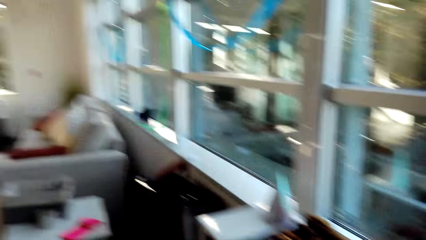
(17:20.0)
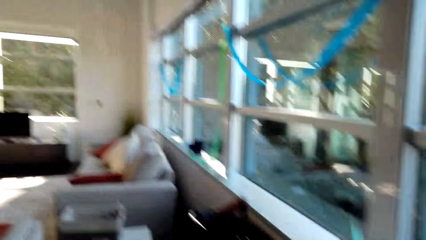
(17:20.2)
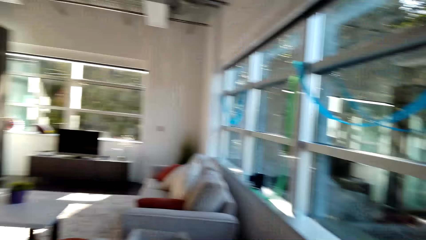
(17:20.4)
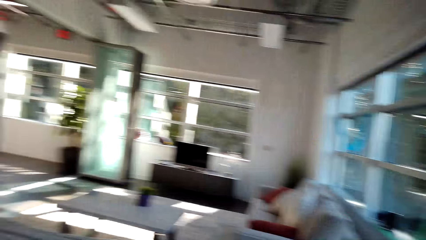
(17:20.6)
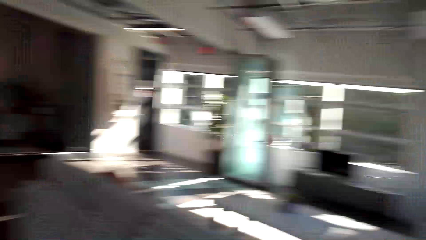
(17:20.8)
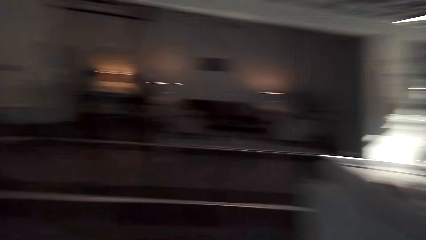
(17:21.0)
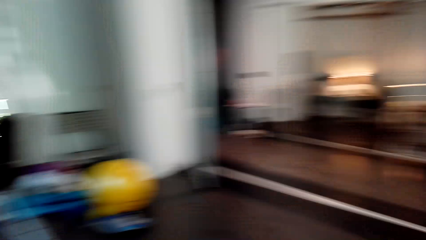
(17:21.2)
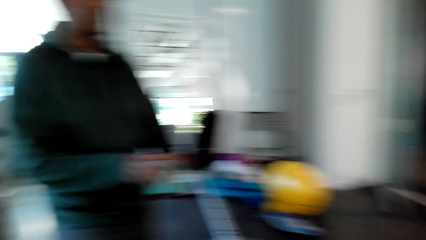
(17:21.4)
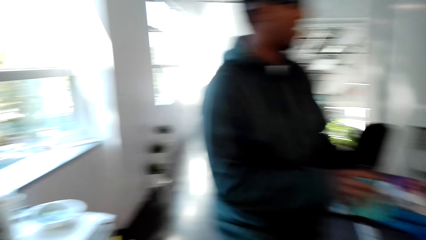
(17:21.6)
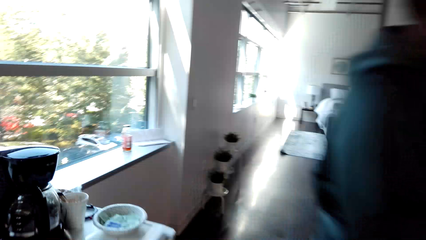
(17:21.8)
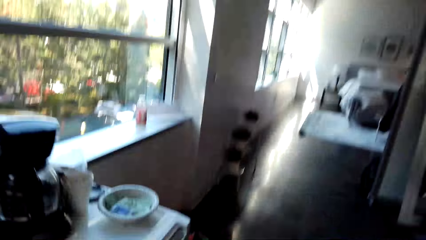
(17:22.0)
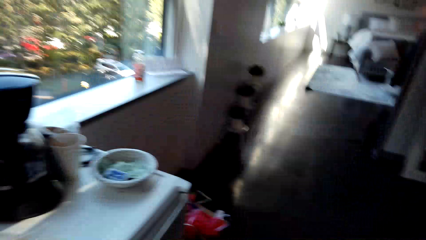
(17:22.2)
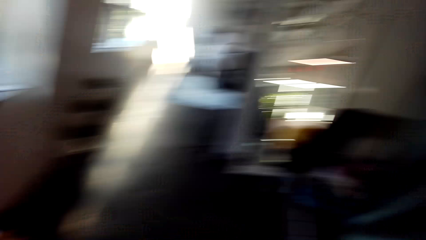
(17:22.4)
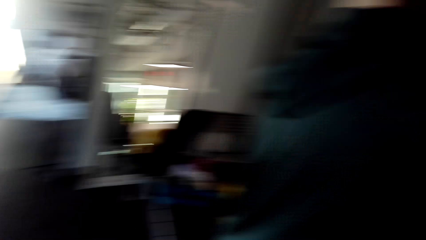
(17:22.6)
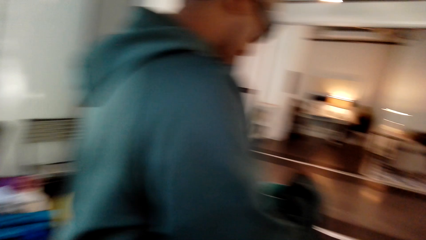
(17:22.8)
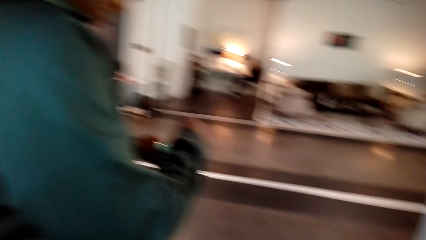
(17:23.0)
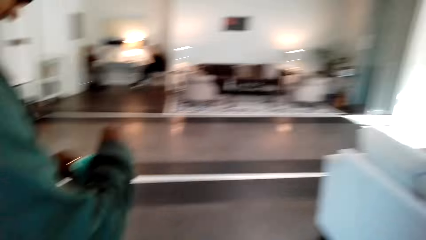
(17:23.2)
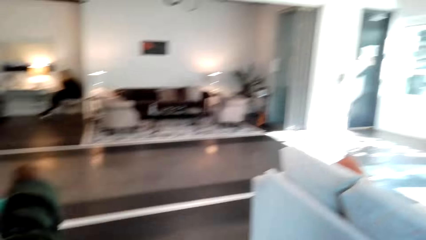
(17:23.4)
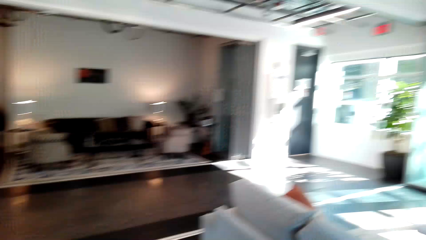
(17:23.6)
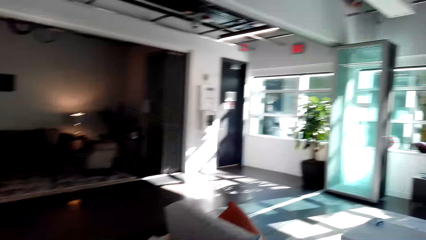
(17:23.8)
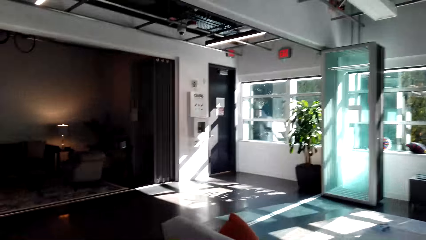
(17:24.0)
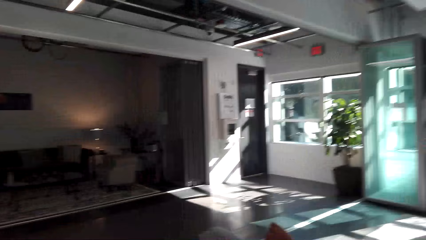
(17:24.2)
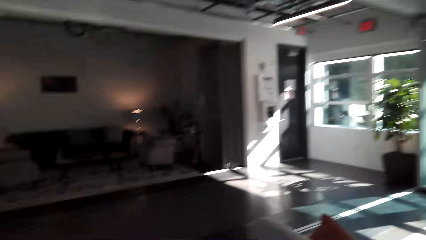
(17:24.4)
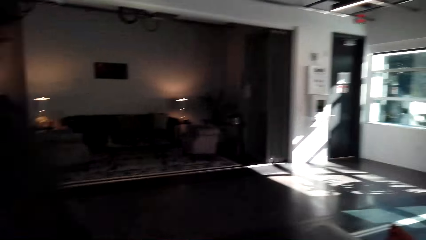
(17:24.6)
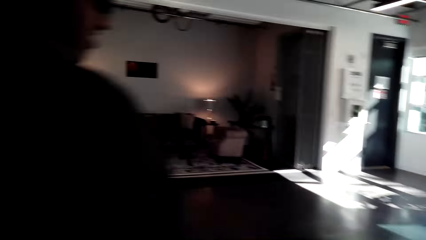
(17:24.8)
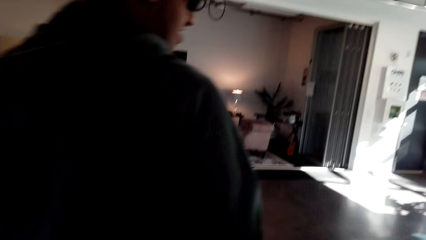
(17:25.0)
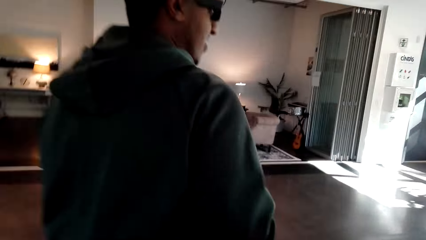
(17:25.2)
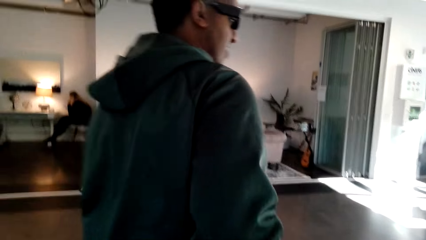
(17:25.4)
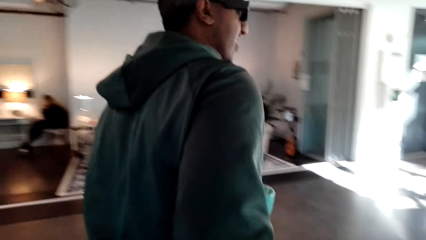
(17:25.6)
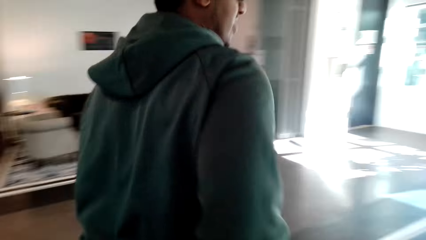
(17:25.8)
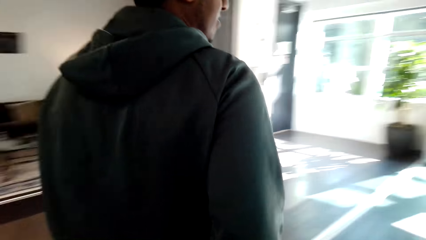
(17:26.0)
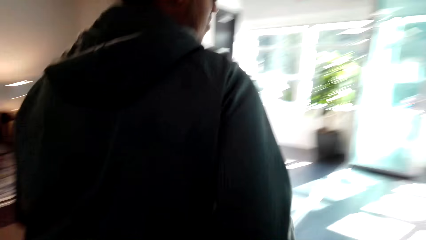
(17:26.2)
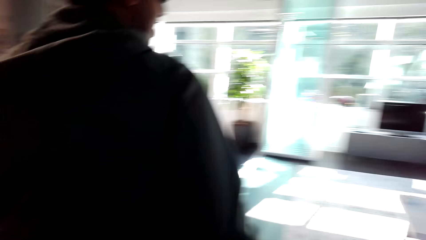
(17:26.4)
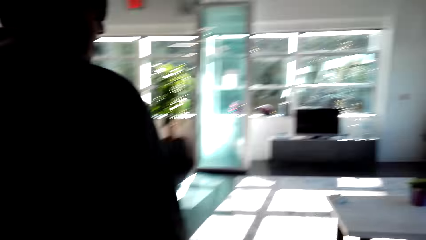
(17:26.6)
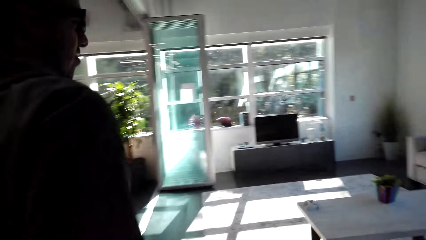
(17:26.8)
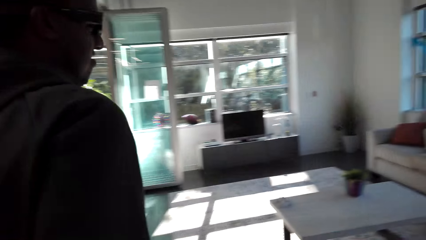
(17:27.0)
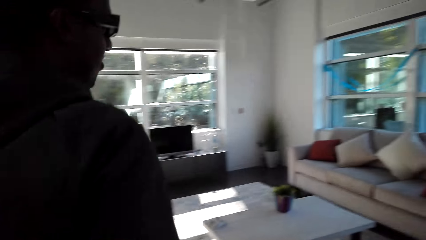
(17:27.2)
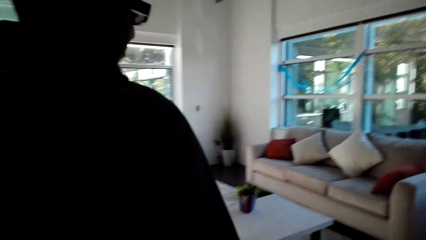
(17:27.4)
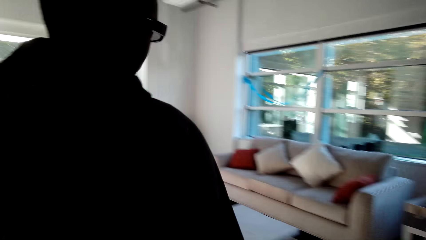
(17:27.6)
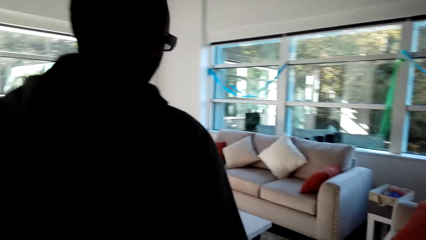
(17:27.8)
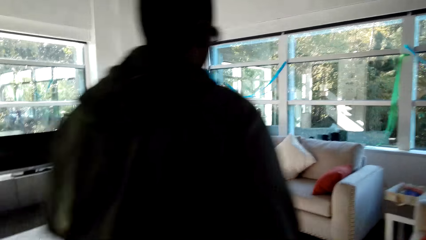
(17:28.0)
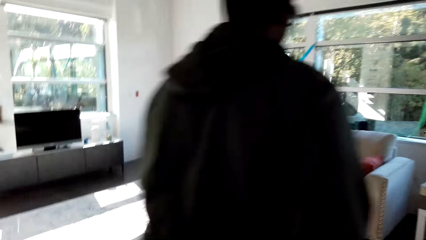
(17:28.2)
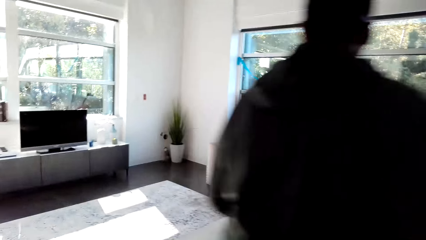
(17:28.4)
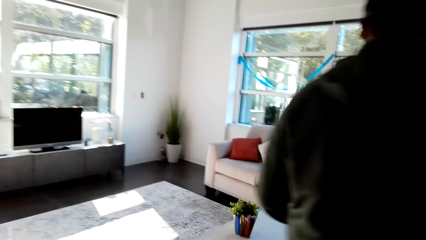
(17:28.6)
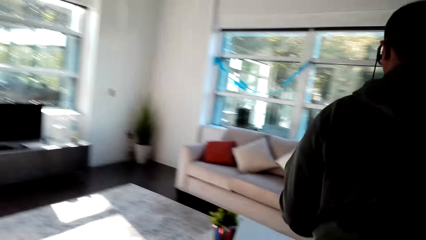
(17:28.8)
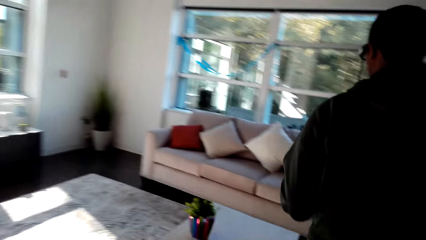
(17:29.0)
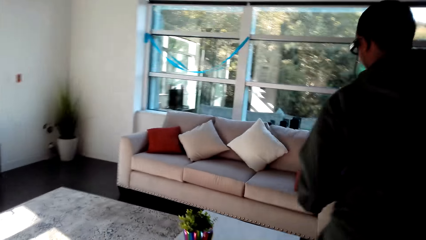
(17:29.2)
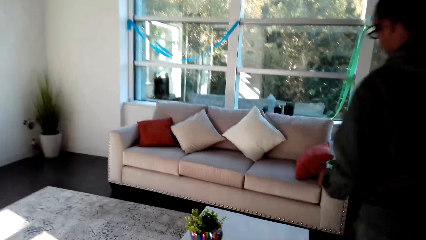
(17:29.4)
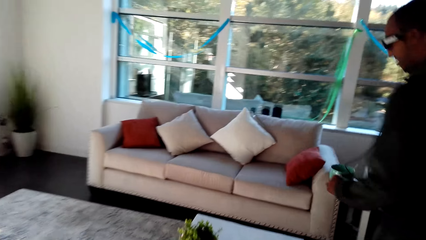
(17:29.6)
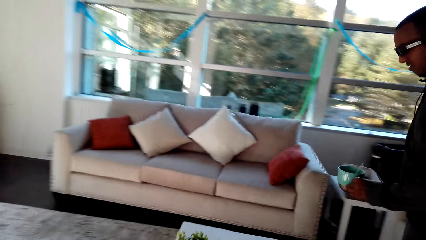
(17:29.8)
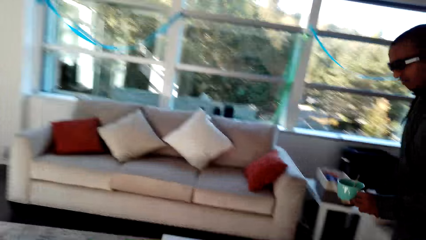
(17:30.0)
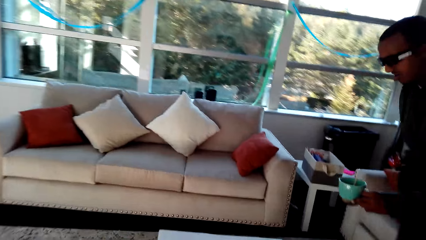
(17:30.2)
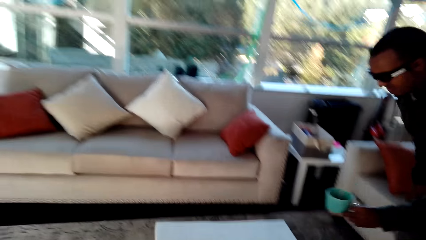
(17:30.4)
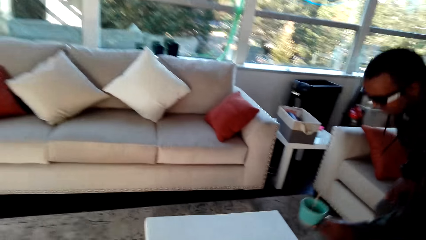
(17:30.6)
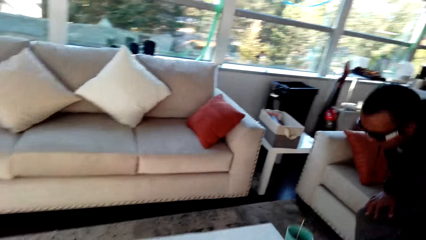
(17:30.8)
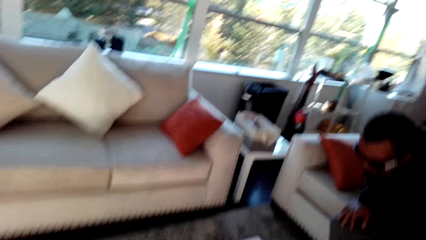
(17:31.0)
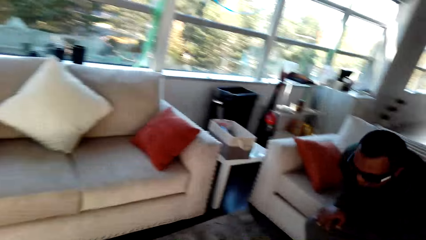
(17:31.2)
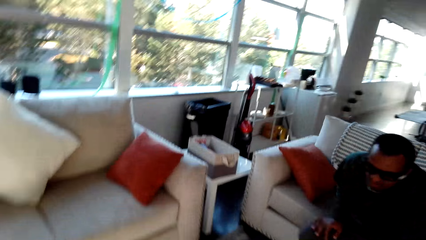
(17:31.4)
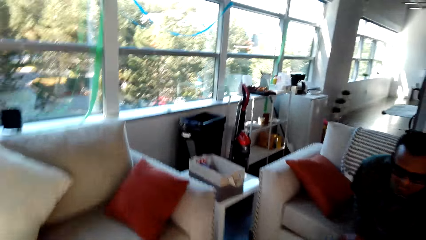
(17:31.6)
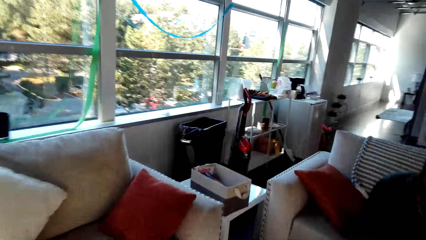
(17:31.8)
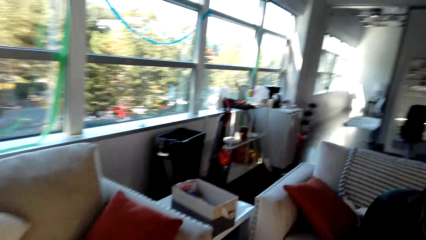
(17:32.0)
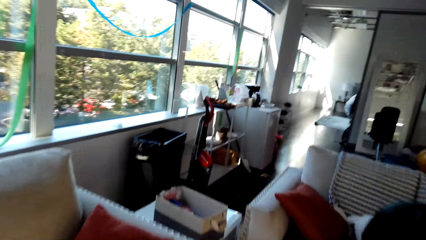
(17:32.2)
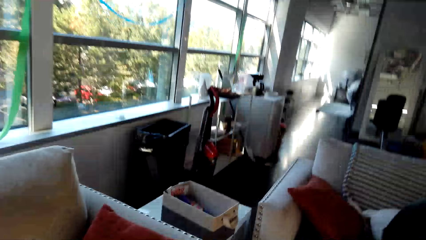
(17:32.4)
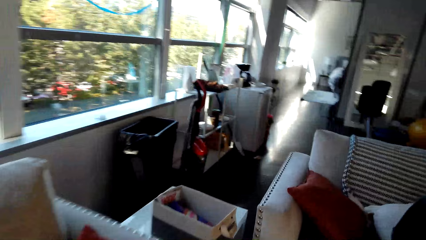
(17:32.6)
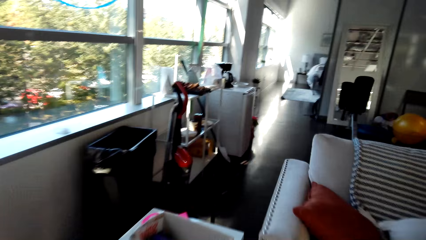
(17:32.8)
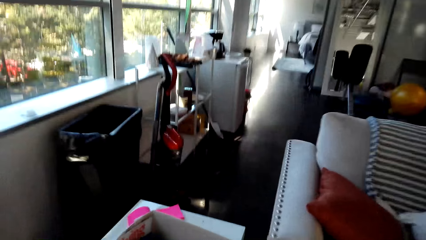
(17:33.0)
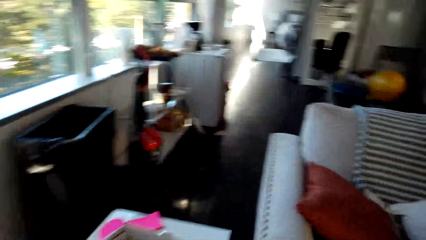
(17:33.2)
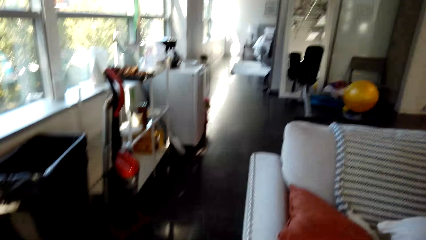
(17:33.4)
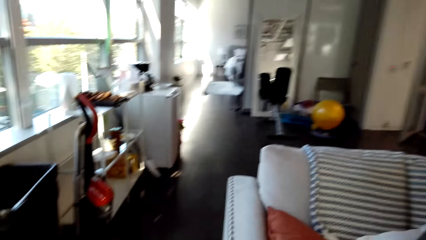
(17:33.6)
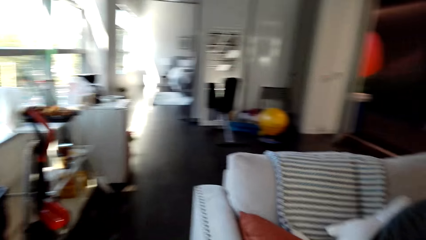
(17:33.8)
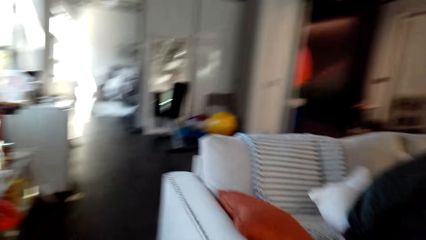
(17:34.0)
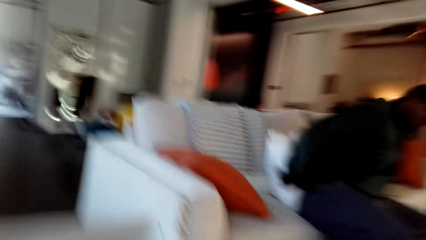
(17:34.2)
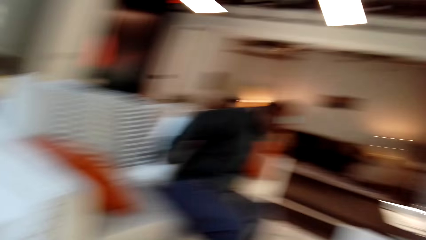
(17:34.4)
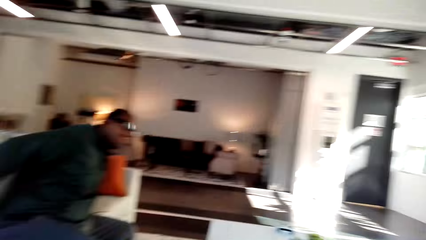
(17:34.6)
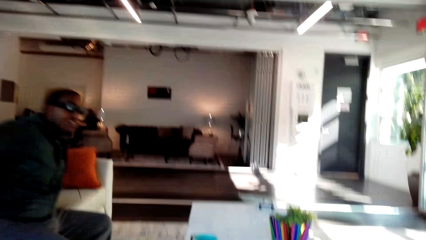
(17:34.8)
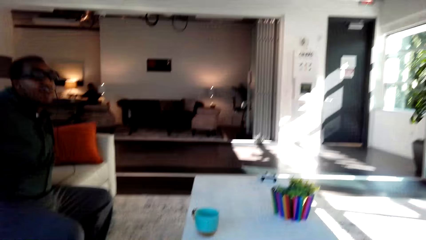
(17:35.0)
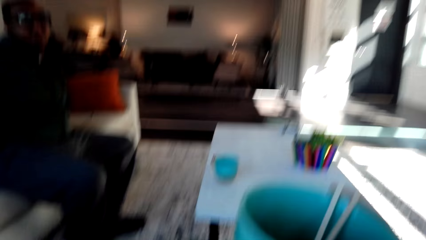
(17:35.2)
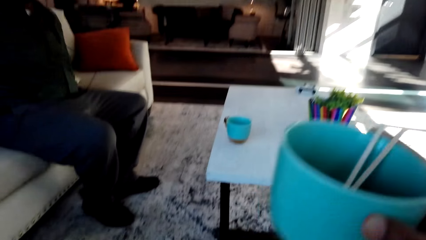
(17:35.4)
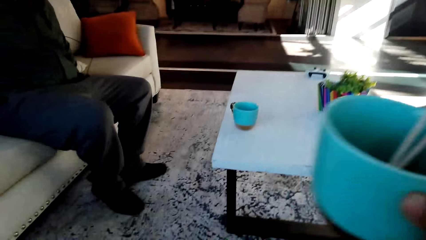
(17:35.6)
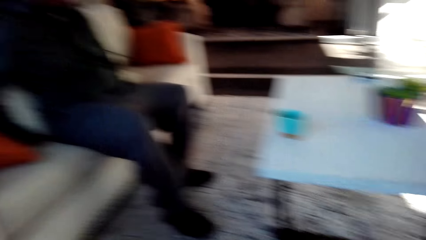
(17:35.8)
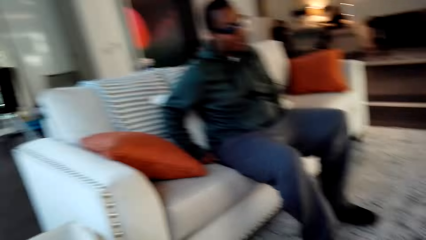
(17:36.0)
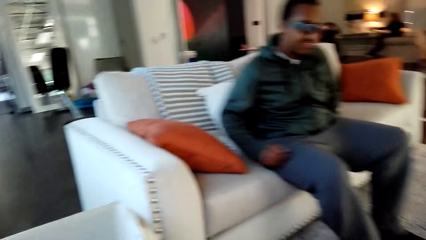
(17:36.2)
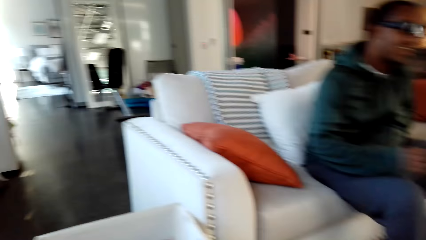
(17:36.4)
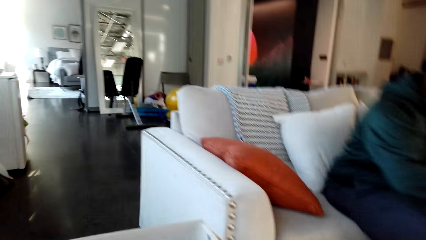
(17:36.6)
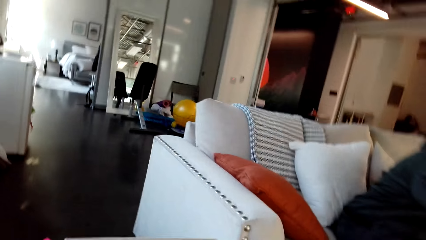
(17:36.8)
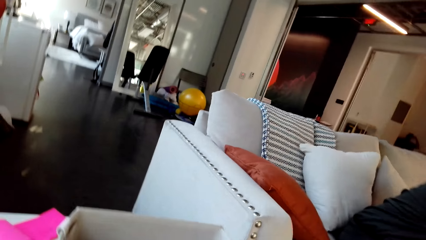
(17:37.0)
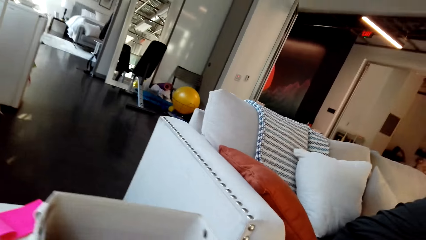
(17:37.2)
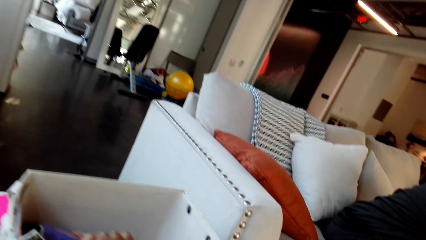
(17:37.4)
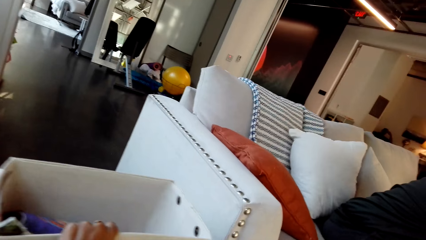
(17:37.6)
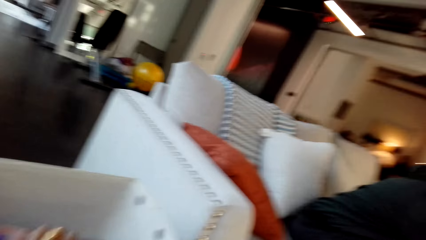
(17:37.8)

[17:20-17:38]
The camera wearer looks around the house. They converse with a man. The man walks around the house. The camera wearer walks around the house. They converse with the man. The man sits on a chair. The camera wearer sits on a chair. They converse with the man.
